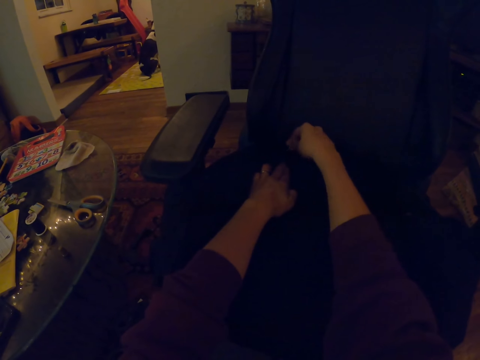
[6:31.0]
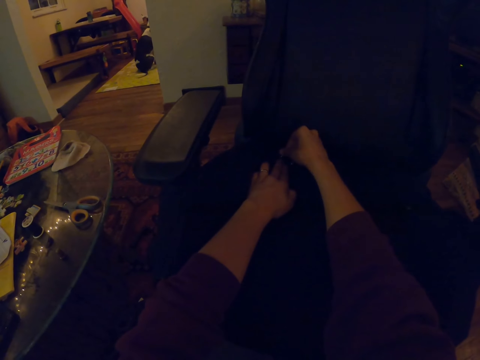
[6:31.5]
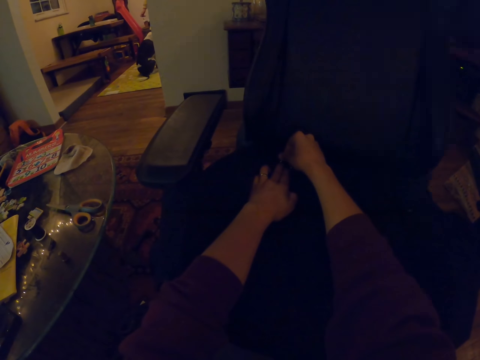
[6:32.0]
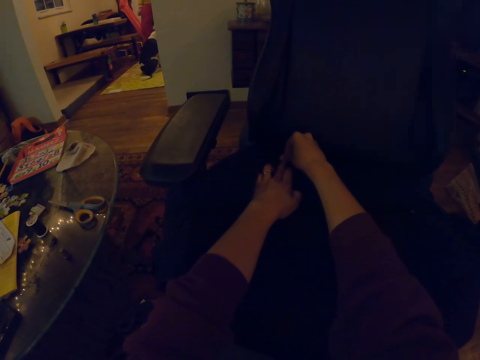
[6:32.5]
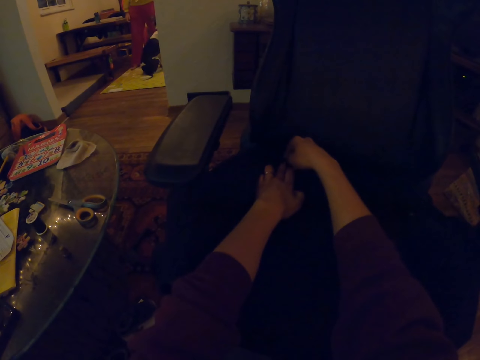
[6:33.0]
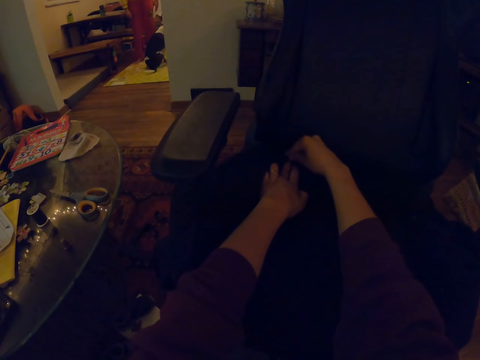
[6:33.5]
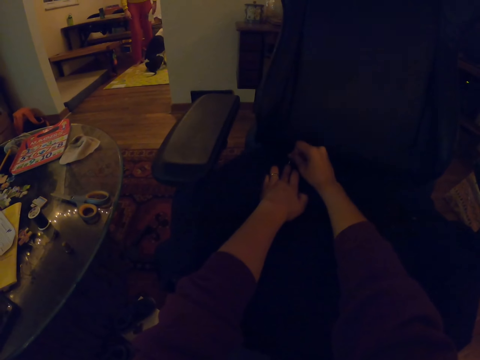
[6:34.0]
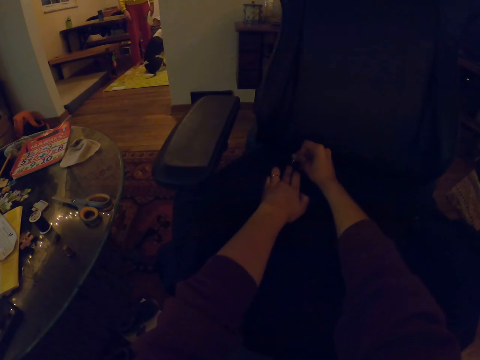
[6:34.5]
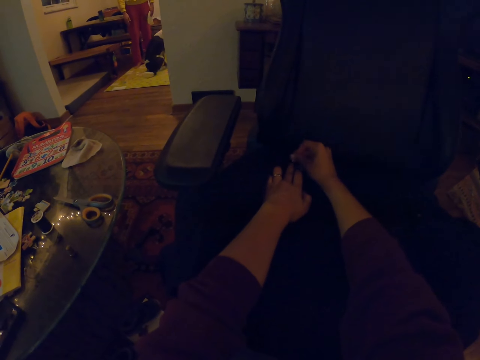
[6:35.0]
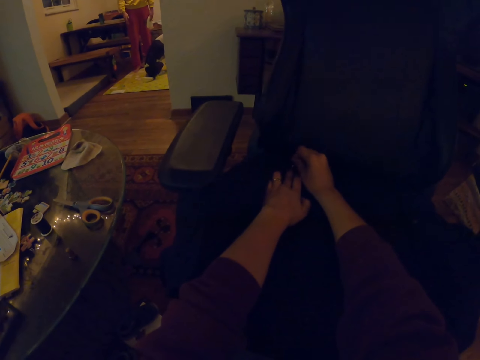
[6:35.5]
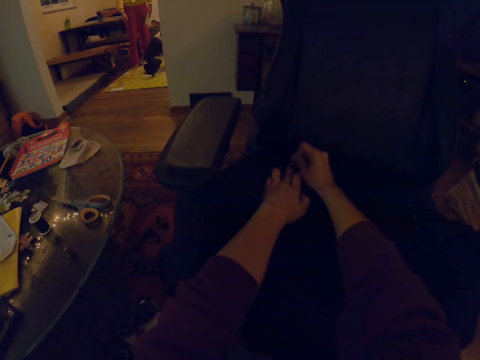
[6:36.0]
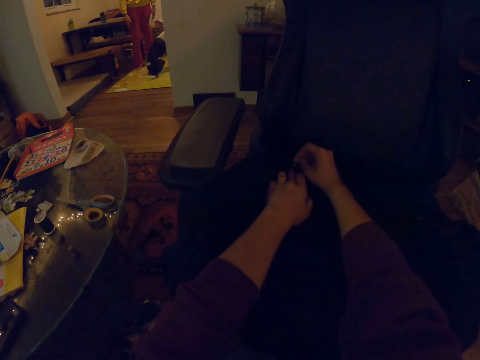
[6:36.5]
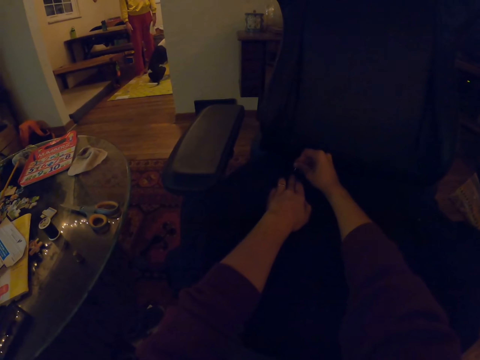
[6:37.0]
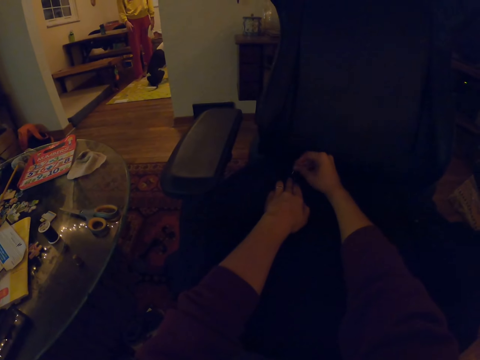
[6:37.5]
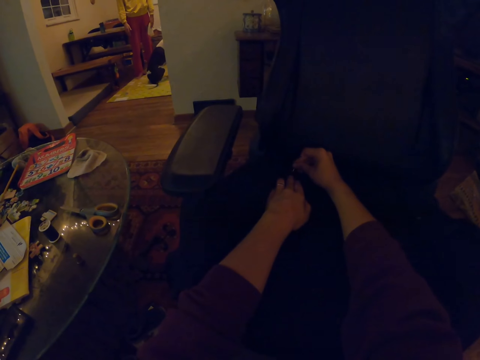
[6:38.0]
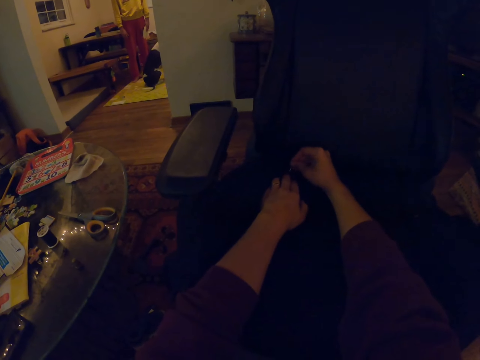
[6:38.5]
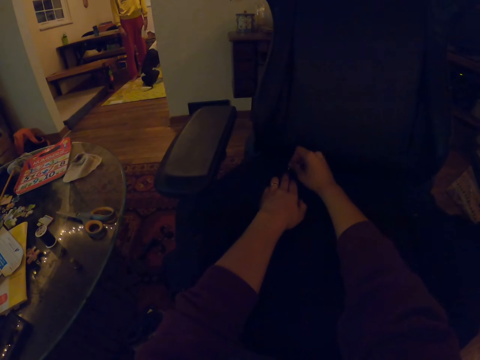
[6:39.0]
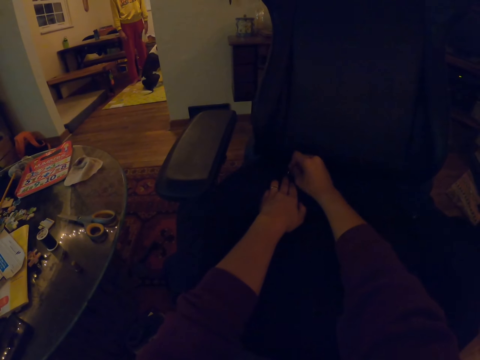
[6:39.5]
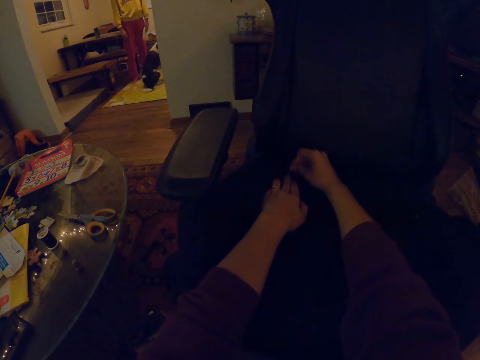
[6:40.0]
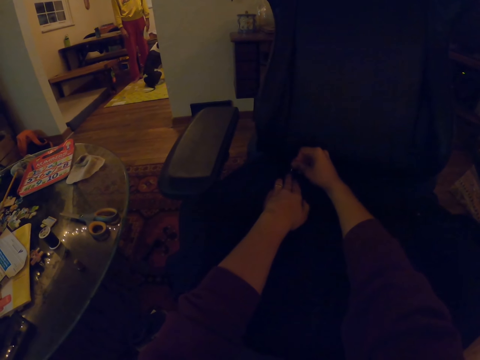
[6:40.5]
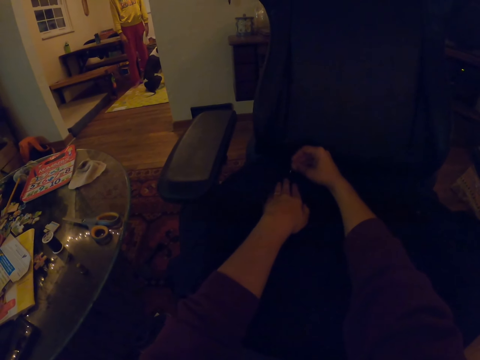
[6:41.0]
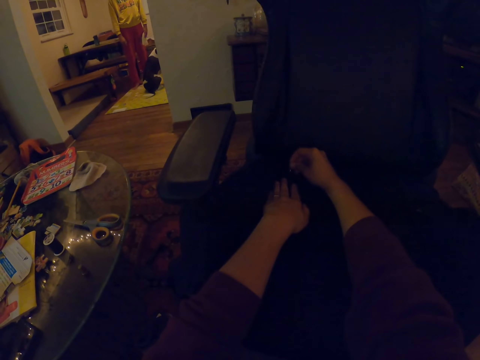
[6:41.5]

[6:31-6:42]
A man walks around. The man stands in front of the camera wearer.

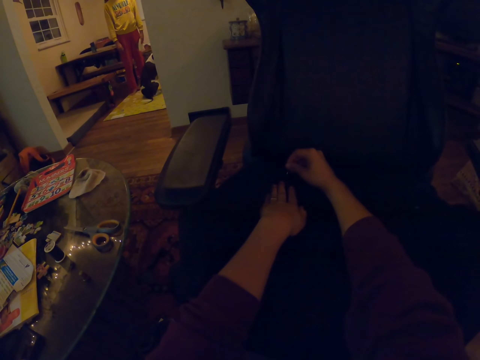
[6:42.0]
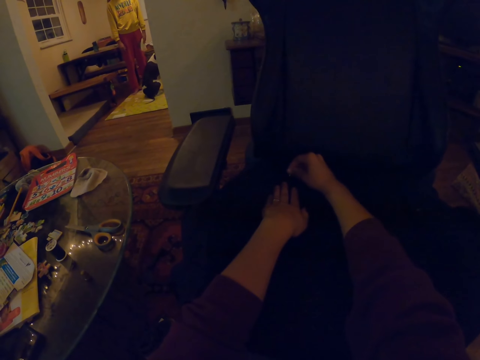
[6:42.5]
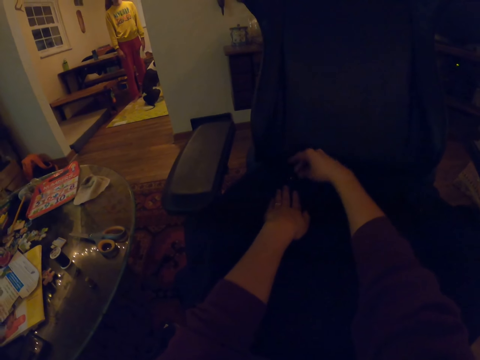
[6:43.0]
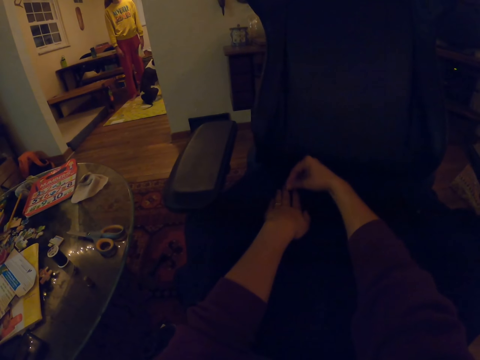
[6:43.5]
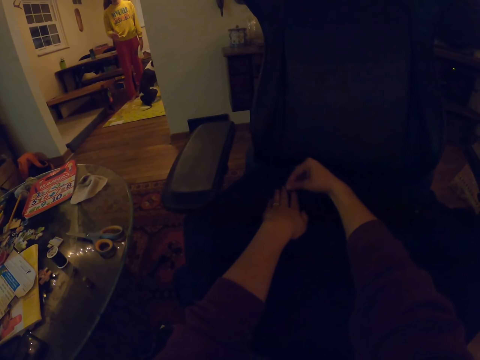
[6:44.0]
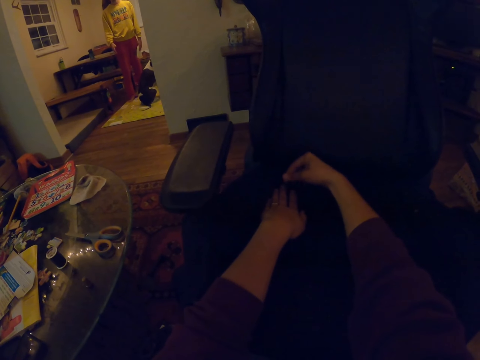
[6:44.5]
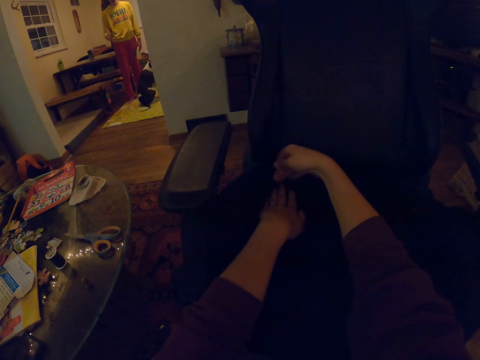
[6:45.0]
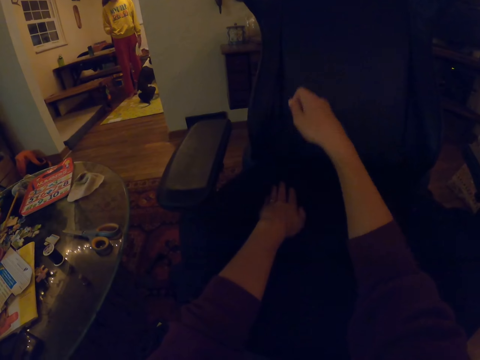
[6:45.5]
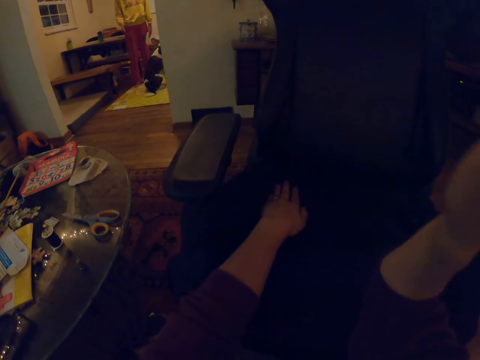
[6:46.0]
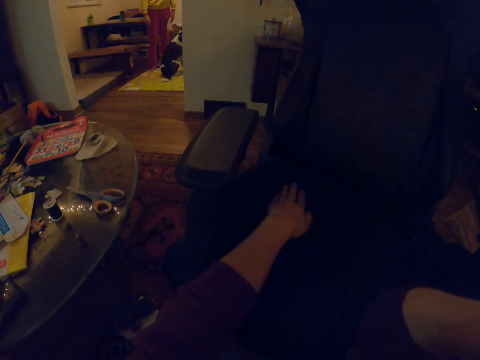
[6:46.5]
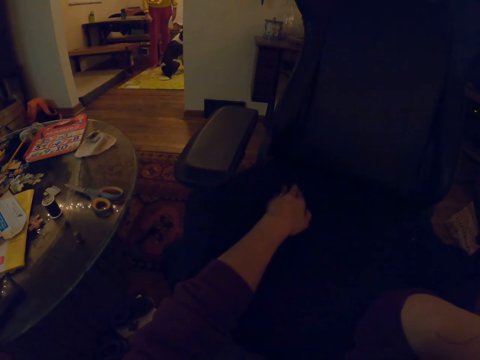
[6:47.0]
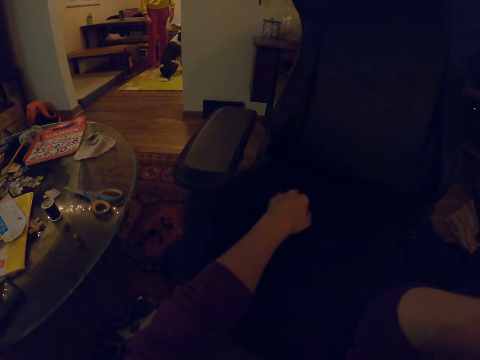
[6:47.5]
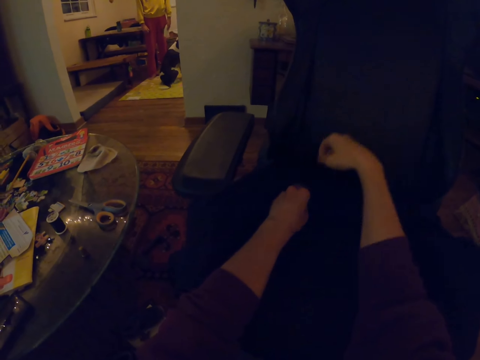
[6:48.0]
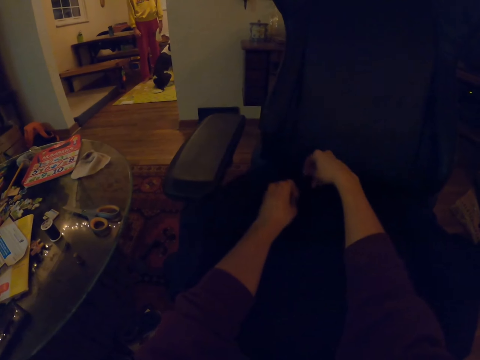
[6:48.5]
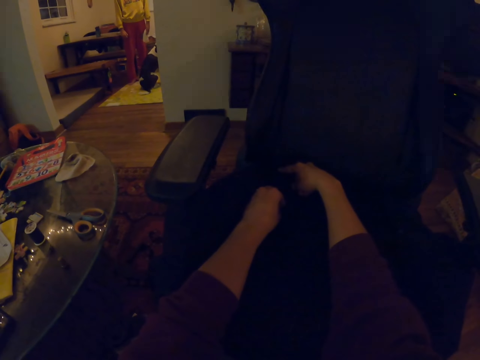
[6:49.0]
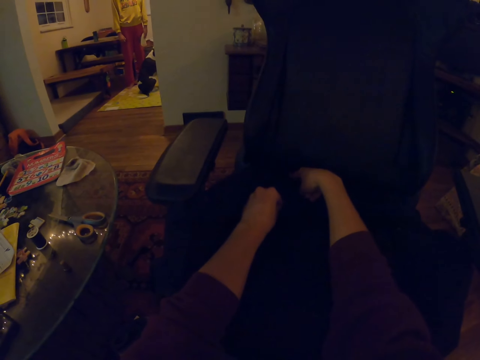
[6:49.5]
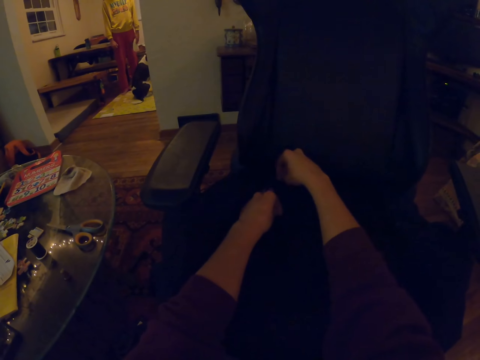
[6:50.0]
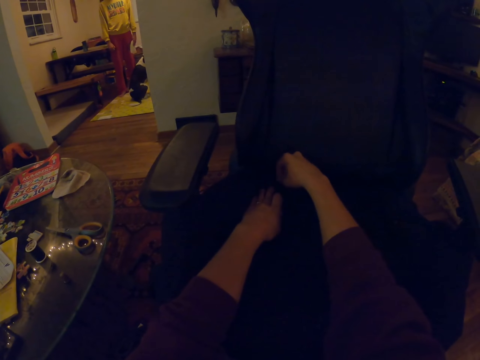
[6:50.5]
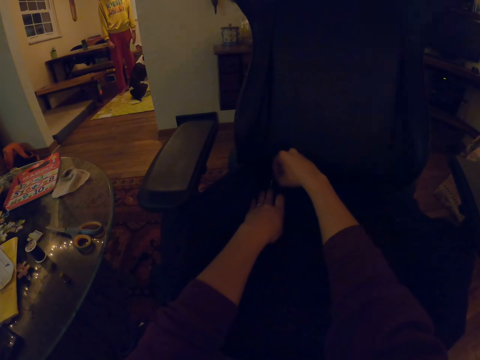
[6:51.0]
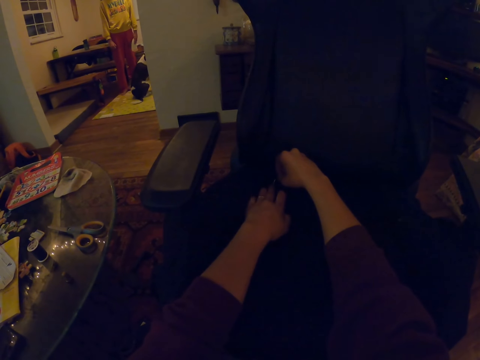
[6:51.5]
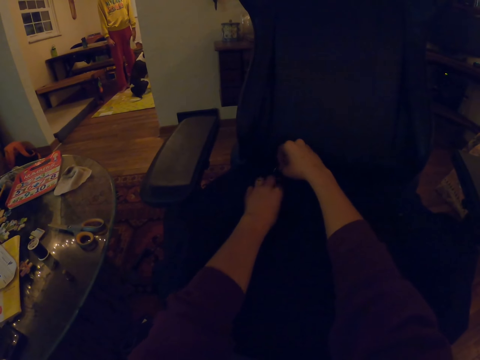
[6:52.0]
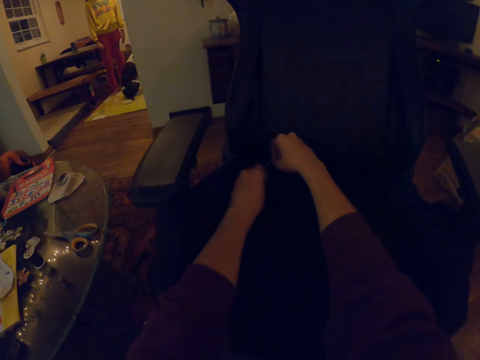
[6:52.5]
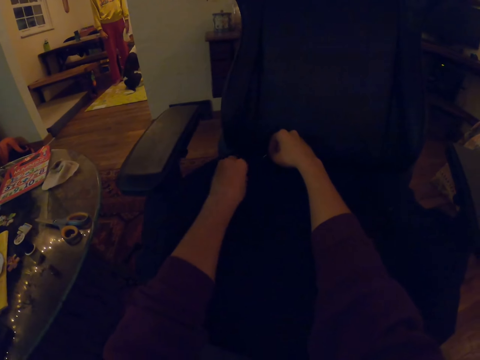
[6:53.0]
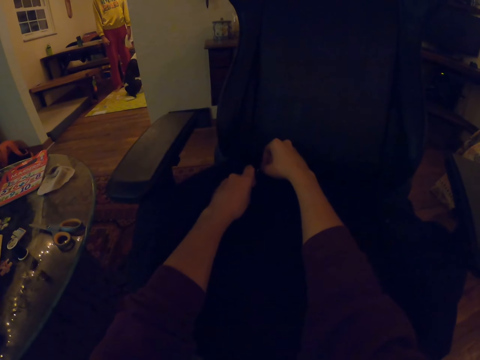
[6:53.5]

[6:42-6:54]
The camera wearer raises a hand. They knit the chair cloth.

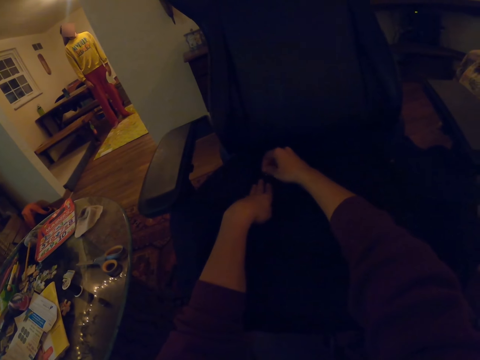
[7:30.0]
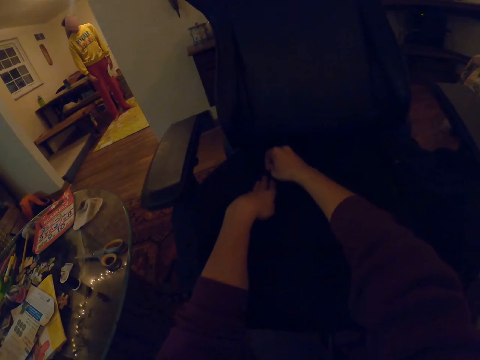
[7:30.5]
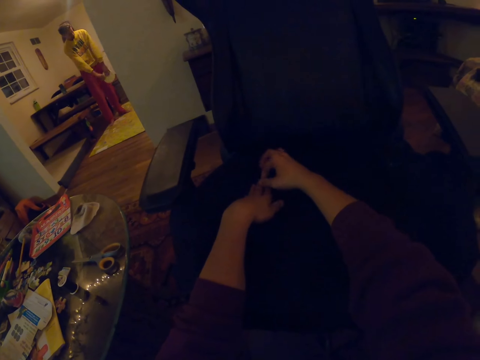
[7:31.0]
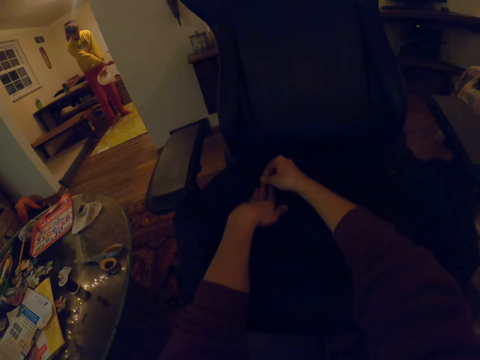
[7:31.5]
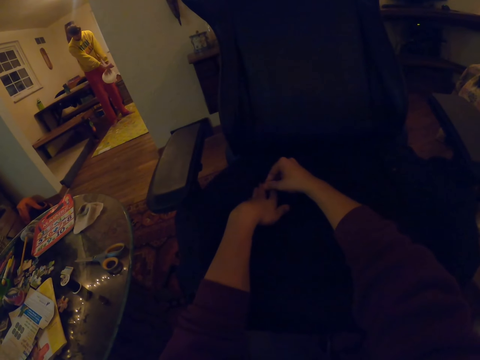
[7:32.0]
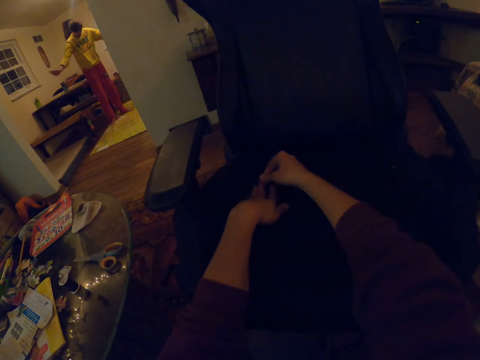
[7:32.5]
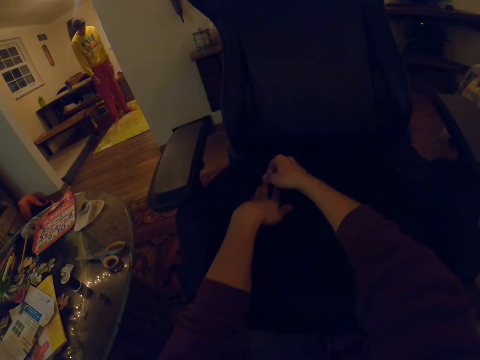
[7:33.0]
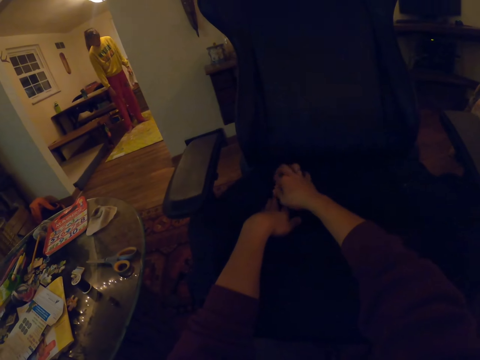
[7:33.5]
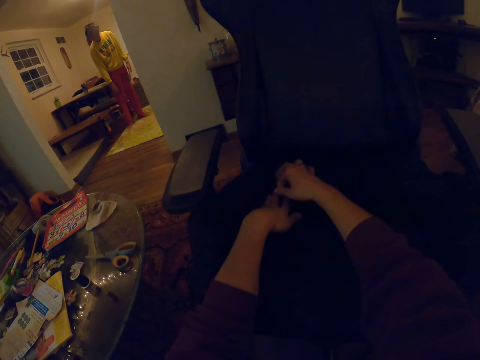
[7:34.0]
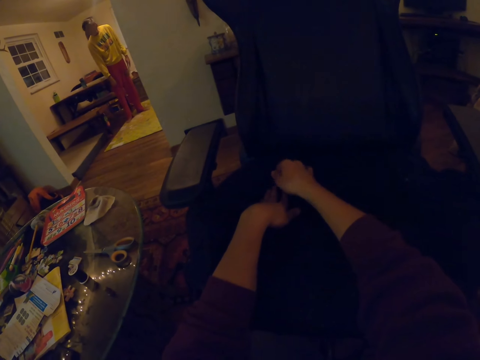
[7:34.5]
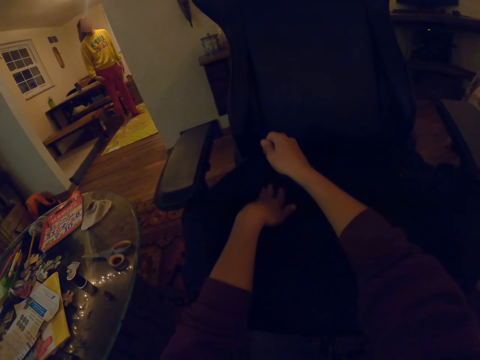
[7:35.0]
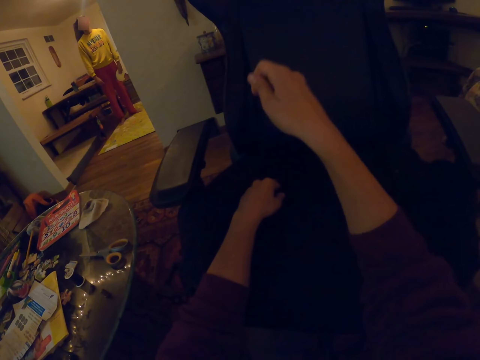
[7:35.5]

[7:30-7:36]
A man moves the hands.
